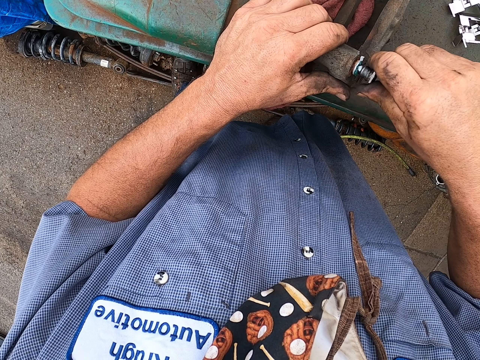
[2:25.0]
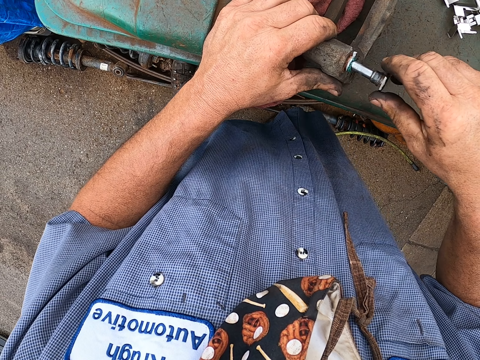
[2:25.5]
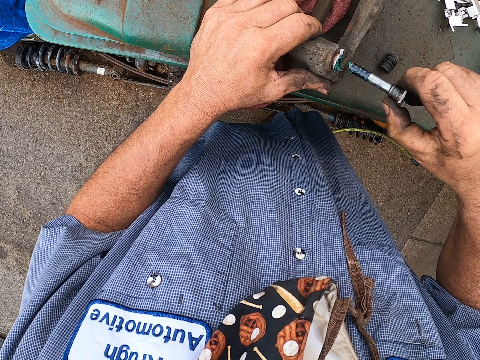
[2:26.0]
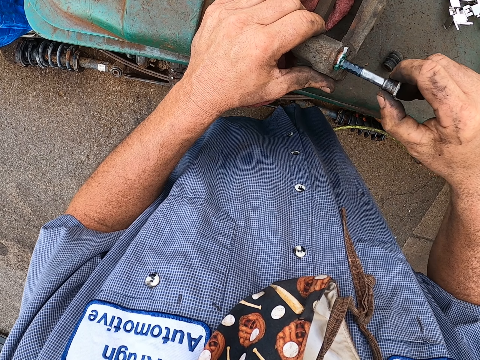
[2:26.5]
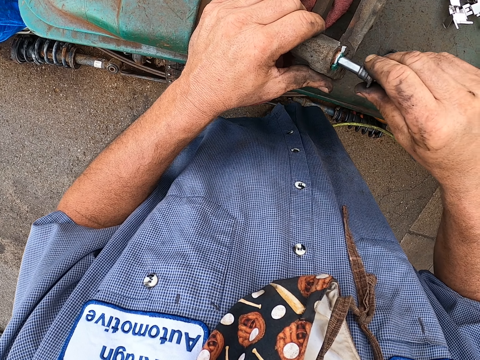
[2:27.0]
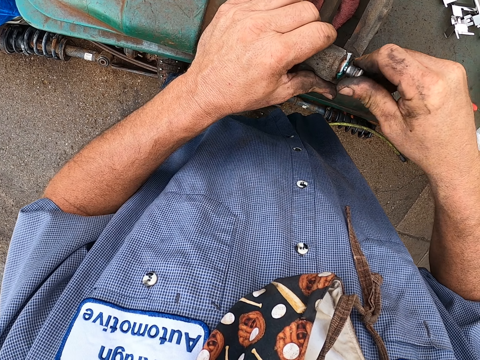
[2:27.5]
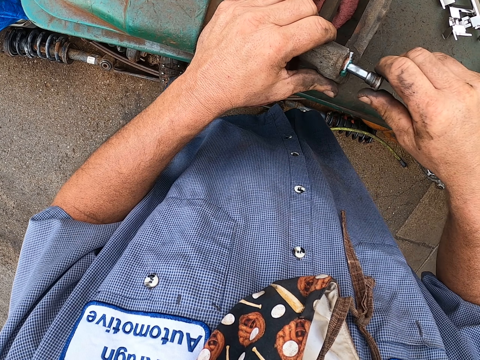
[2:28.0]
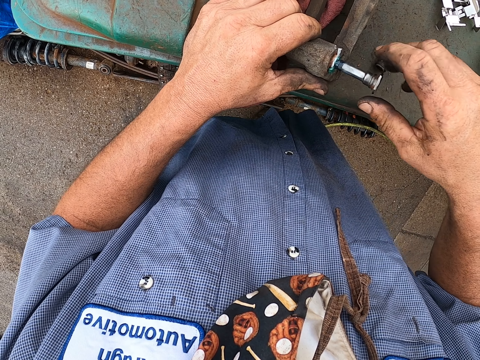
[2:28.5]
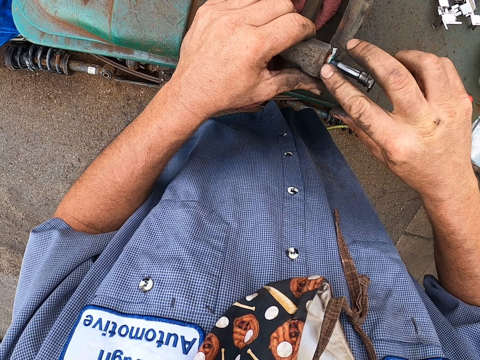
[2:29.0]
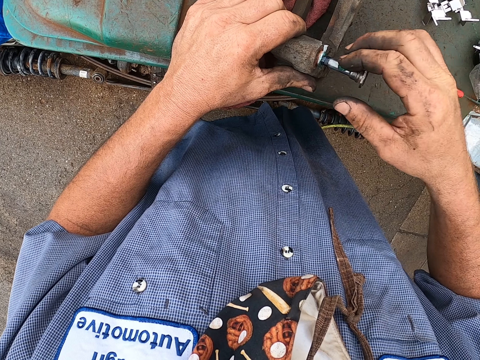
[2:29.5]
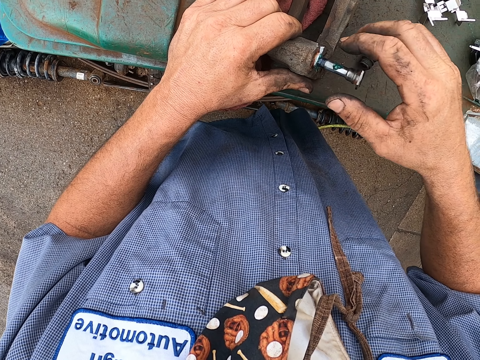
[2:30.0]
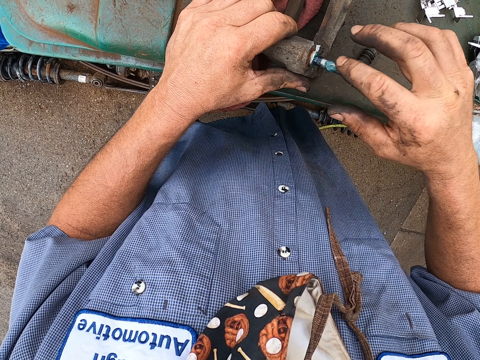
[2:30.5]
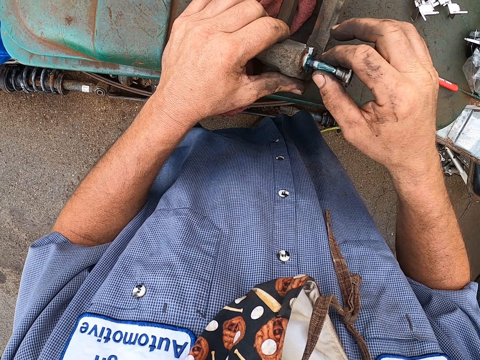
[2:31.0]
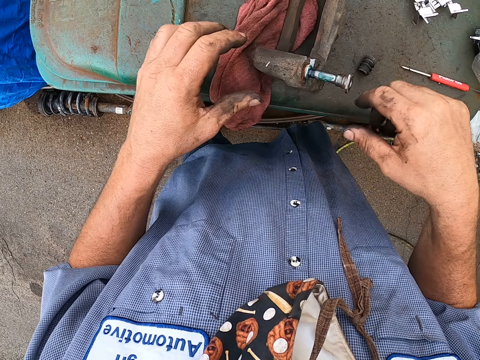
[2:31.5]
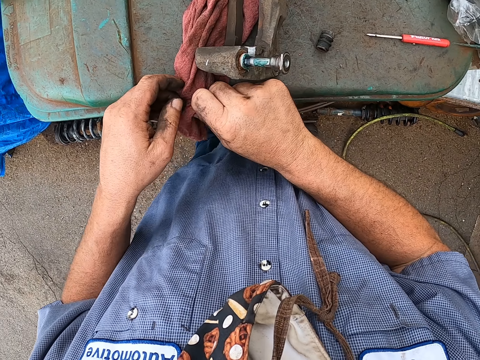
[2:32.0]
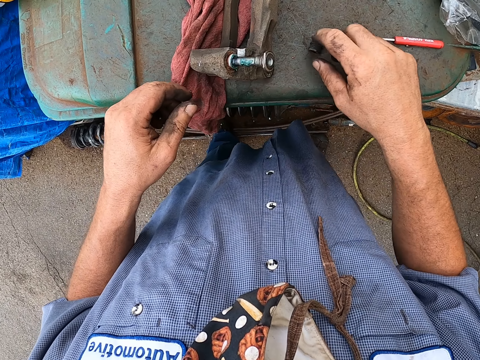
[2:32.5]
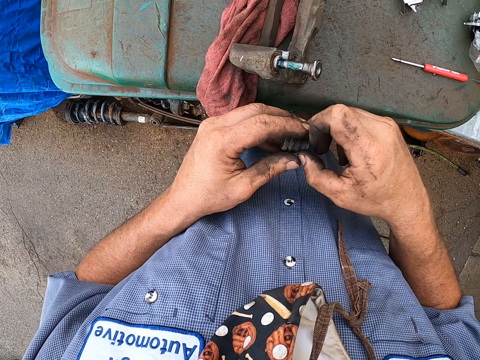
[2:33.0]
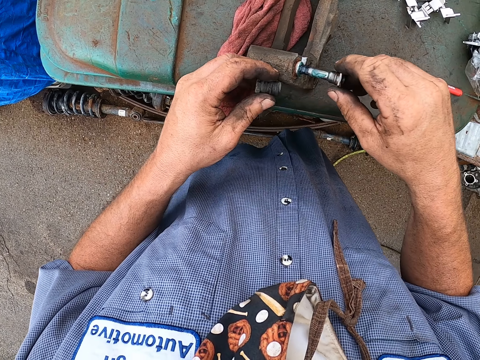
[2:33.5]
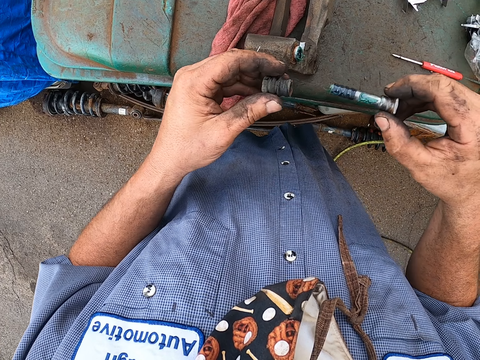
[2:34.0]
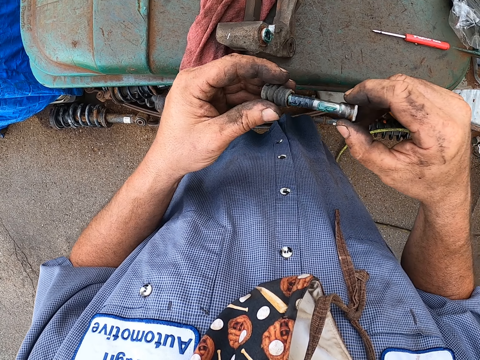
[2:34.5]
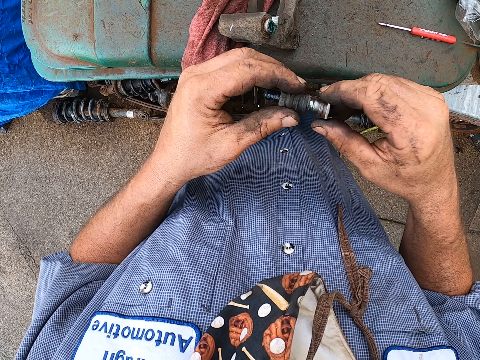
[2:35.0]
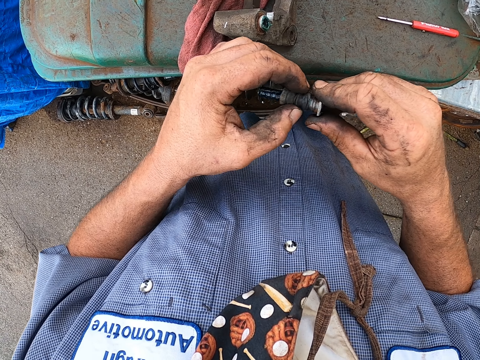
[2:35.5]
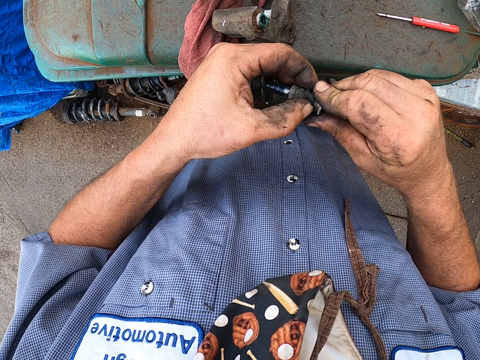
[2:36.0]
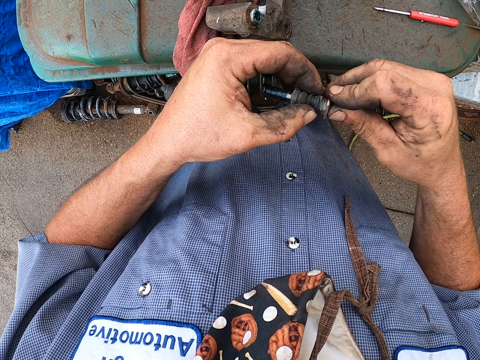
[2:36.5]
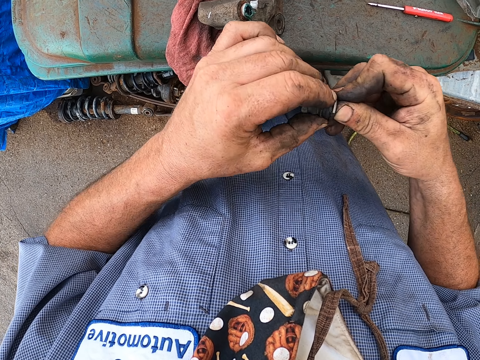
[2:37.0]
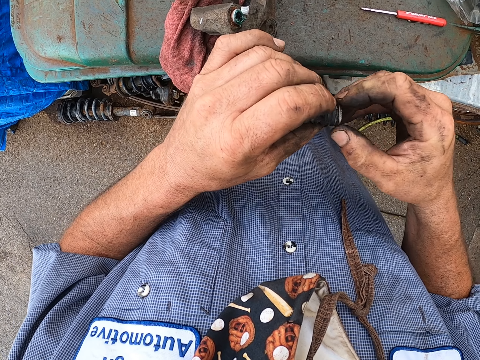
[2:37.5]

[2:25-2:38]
The camera wearer removes the bolt. They put the bolt in the brake pad. They adjust the bolt. They smear grease on the bolt. They wipe the hands on the fabric. They take a bolt case. They put the bolt case on the left hand. They remove the bolt. They put the bolt on the bolt case. They turn the bolt on the bolt case. They fix the caliper bushing cover.

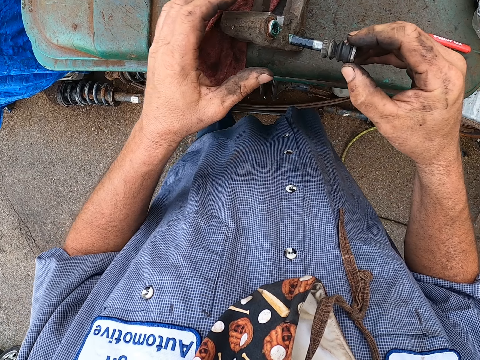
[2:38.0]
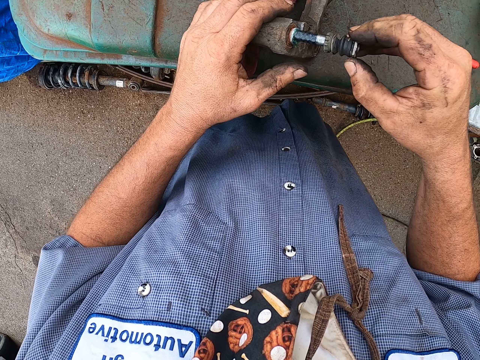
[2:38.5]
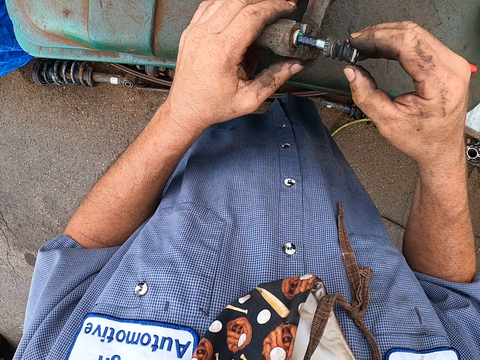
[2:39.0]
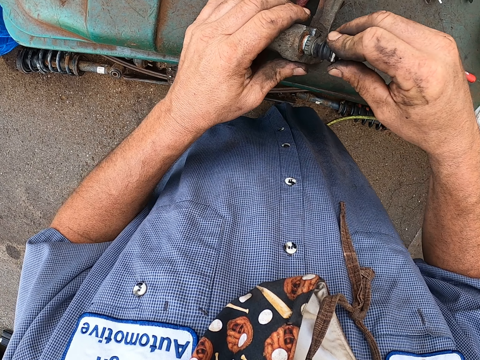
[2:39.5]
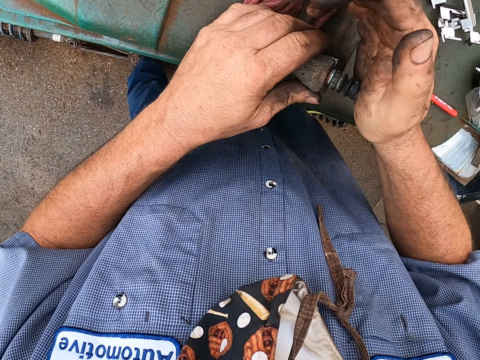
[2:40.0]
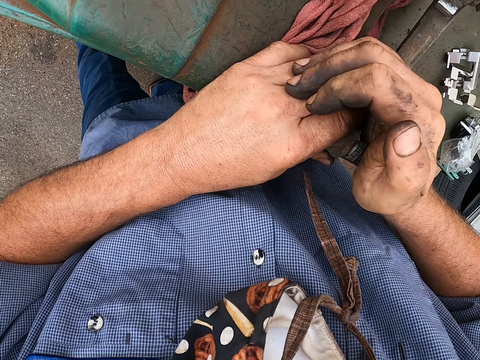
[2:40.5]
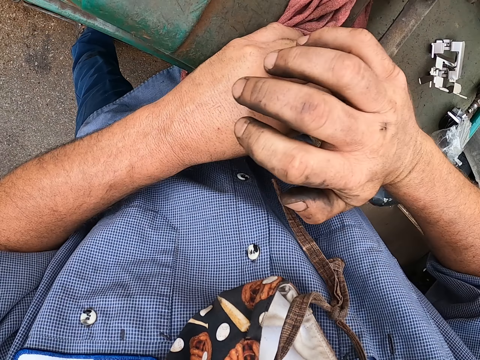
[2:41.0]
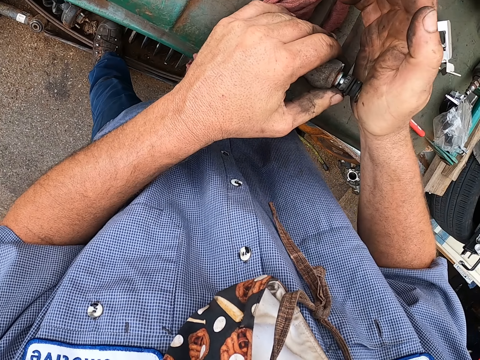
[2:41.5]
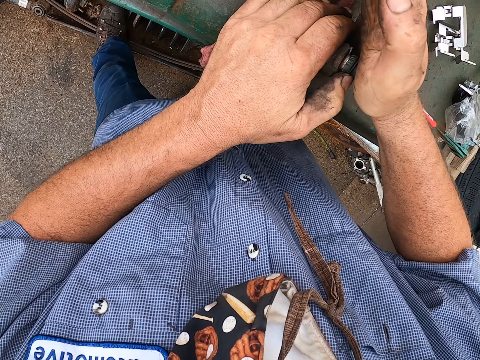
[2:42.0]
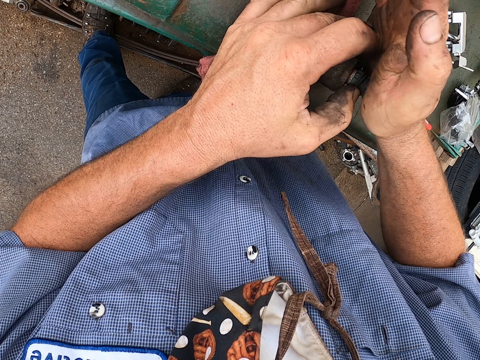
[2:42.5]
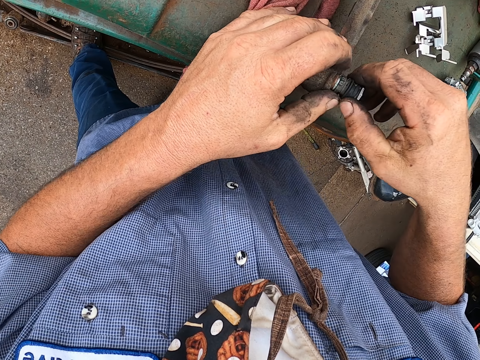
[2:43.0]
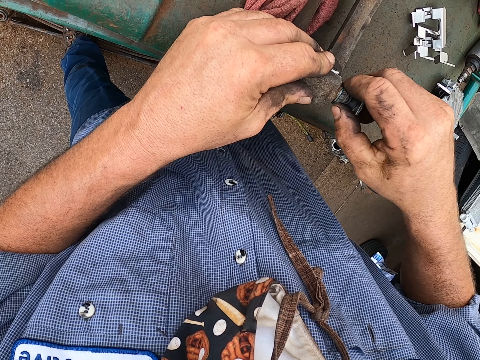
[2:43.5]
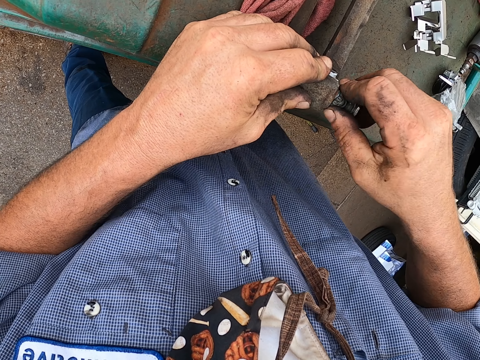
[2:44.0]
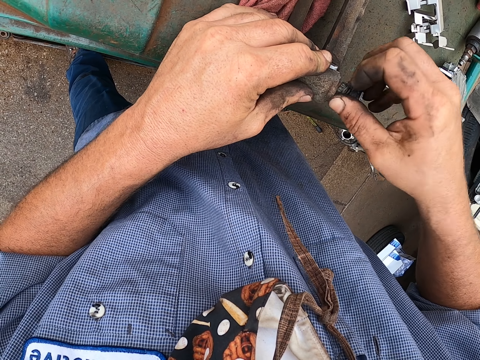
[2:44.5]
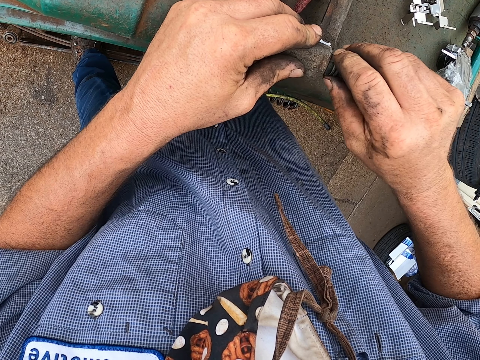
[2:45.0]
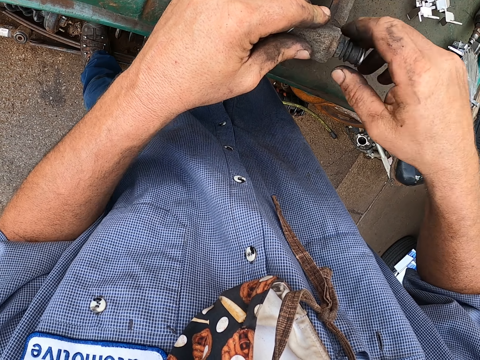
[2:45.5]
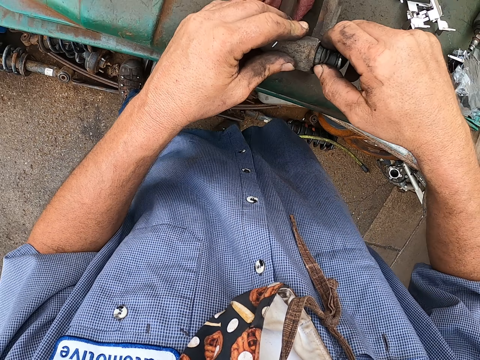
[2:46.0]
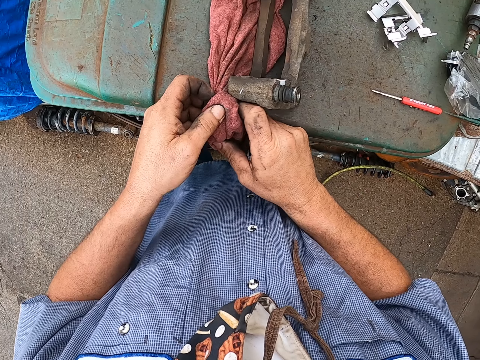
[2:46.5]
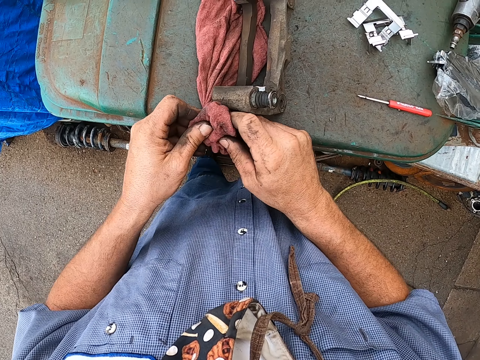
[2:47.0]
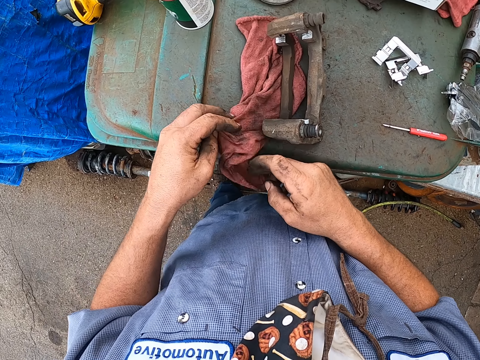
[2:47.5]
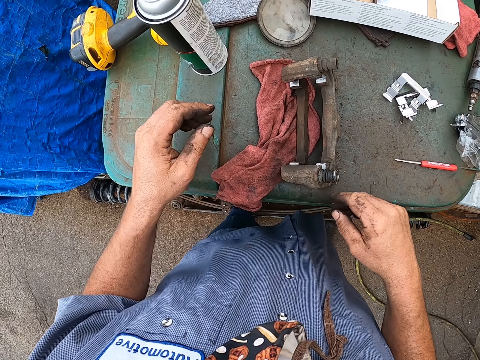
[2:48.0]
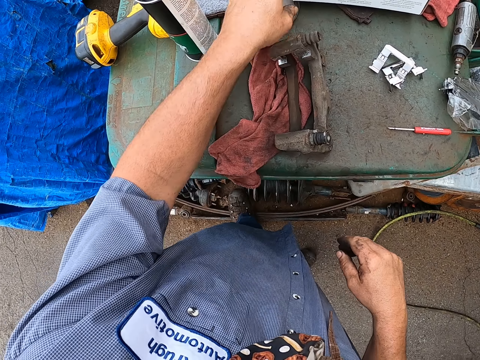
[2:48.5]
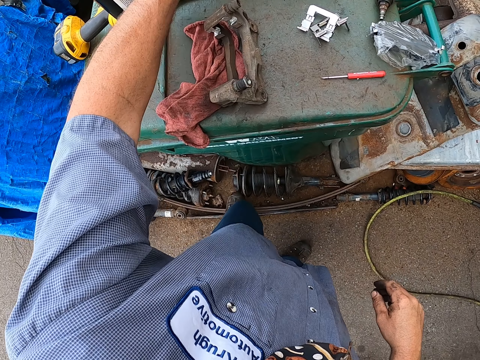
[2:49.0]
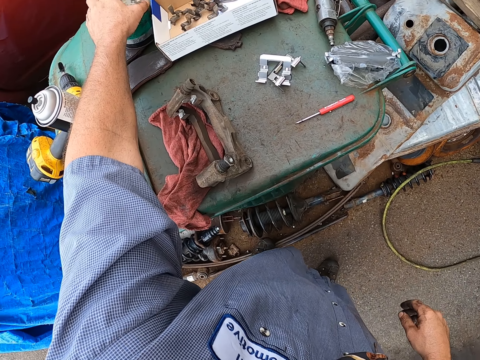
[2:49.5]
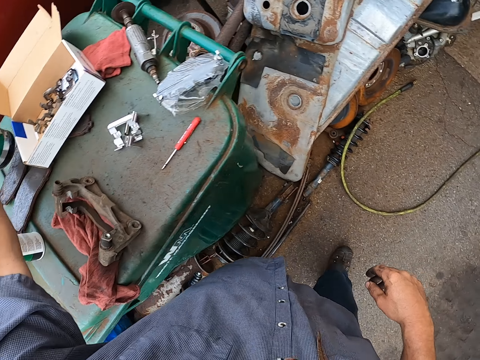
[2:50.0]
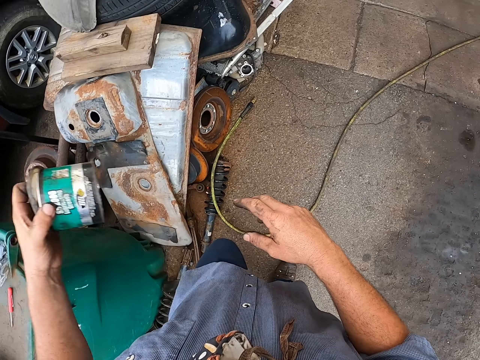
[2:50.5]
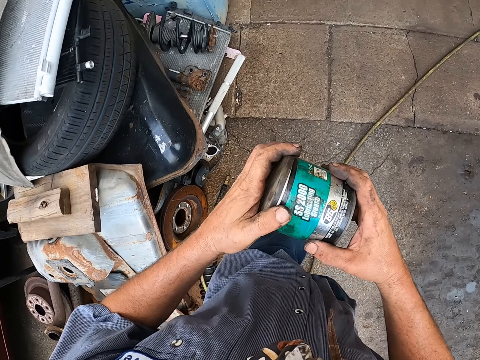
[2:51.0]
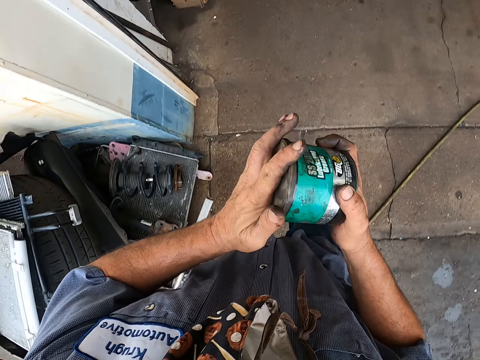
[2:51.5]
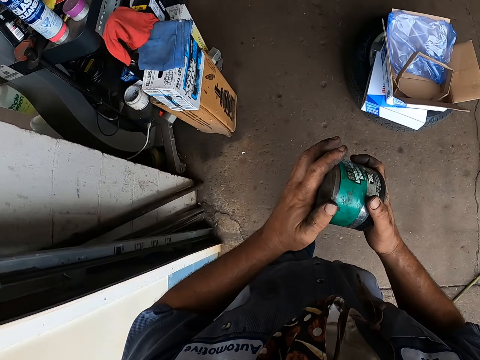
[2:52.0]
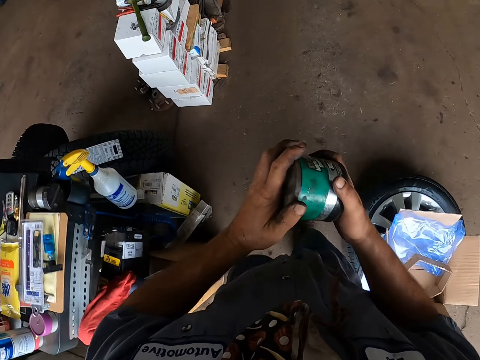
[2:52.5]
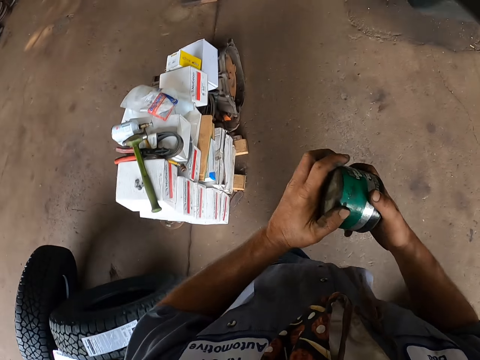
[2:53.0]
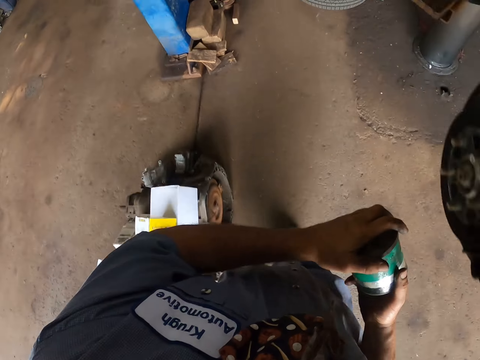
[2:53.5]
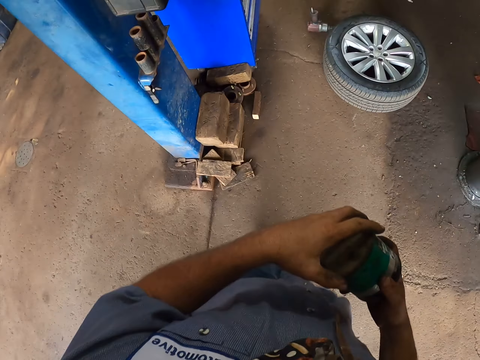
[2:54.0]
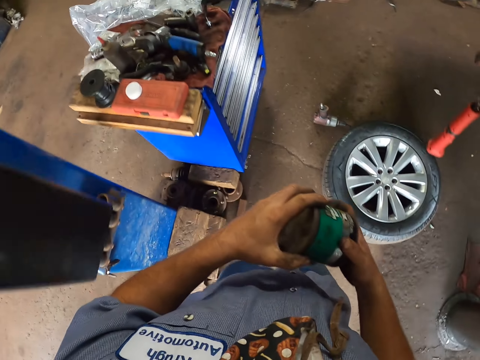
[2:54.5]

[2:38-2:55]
The camera wearer puts the bolt on the brake pad. They press the bolt in the brake pad. They turn the bolt in the brake pad. They wipe the hands on the fabric. They take a grease can lid. They pick up the grease can from the table. They walk in the garage. They close the grease can.
